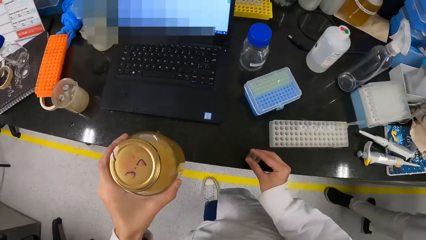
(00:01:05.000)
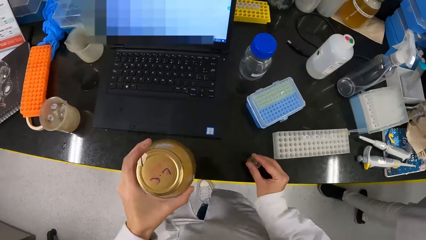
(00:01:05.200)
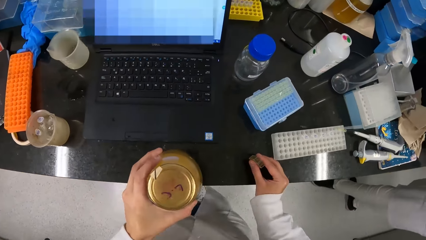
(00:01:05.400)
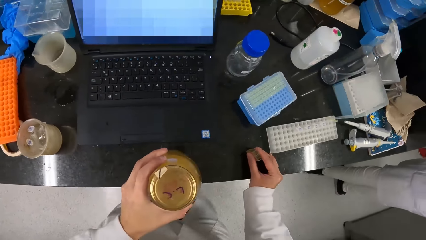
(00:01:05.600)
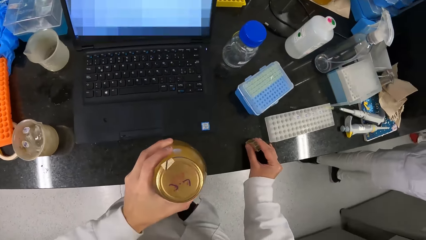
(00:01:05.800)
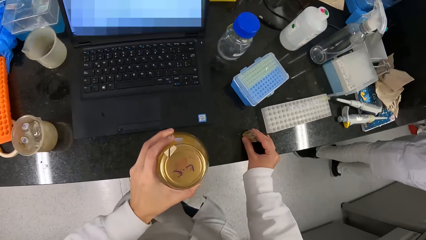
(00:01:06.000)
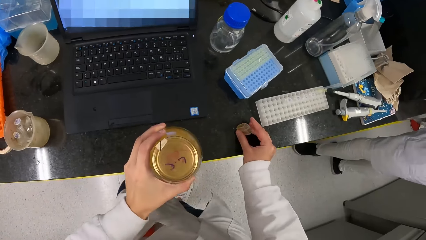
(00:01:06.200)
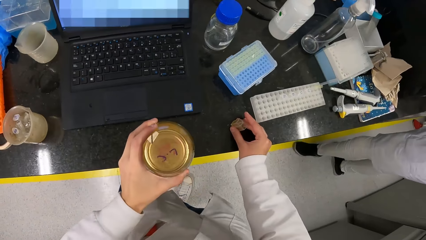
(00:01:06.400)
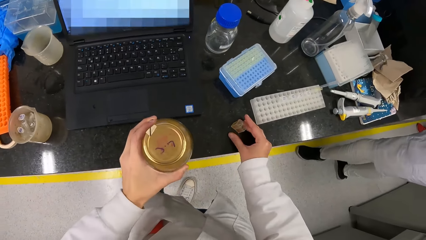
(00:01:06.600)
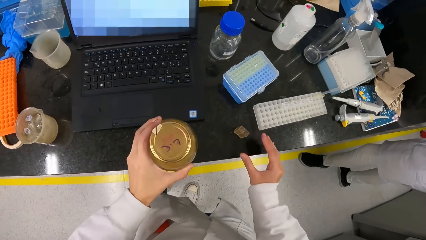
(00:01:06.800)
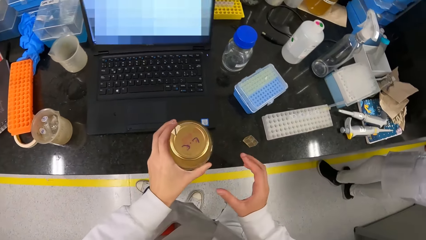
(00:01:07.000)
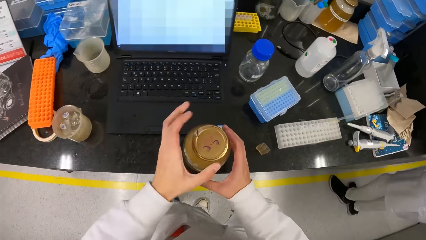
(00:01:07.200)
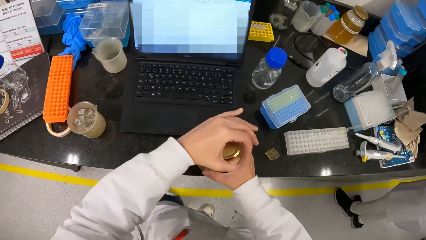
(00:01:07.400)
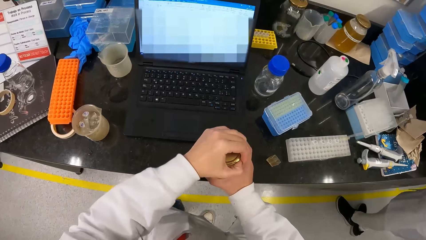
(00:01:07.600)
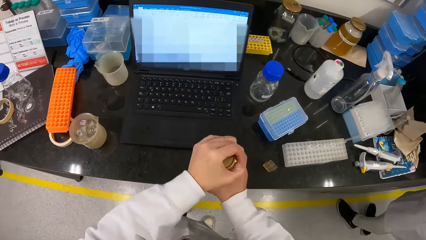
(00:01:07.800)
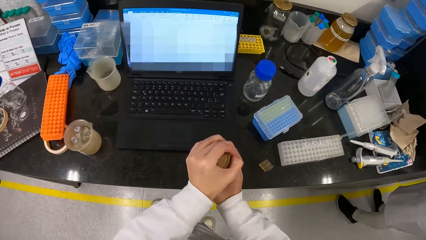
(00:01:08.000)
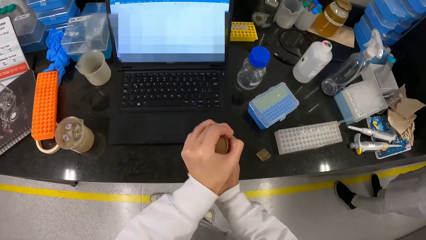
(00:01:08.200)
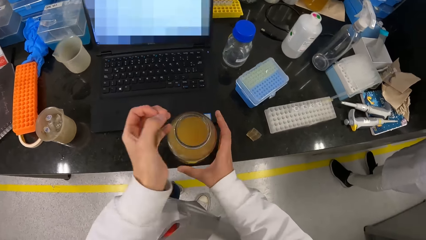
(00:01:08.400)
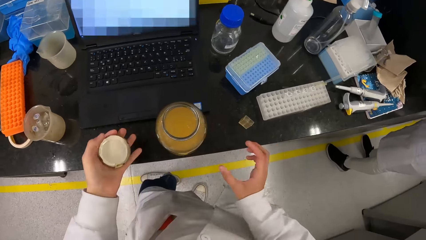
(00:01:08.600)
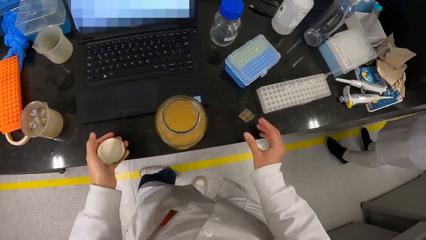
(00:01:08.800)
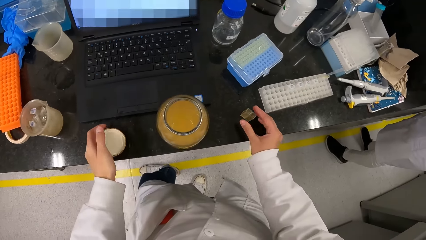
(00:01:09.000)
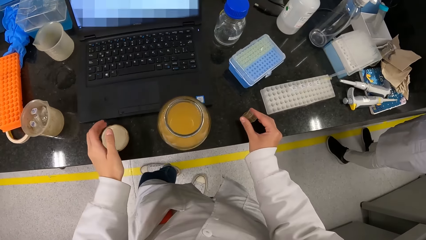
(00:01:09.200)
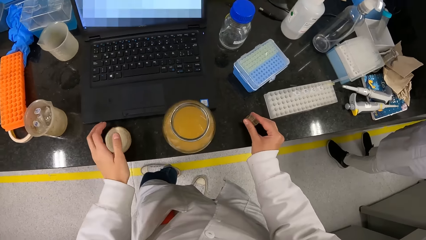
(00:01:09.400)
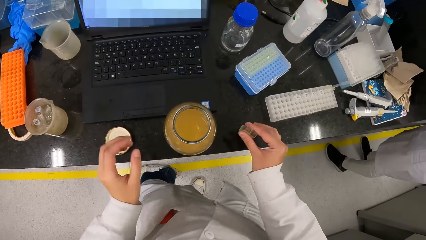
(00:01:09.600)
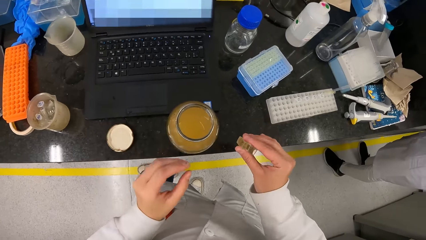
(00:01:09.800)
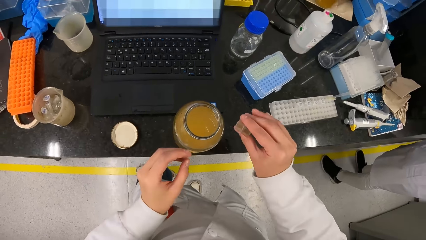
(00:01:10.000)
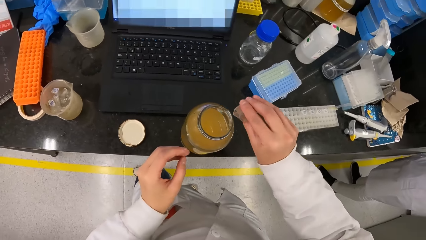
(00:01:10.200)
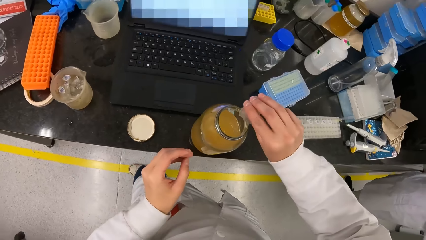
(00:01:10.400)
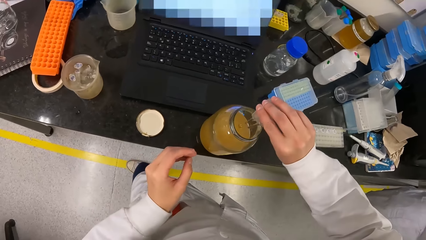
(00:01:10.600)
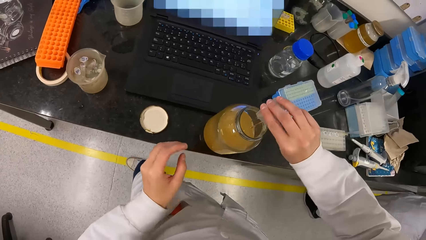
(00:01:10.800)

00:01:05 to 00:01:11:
The camera wearer drops the test tube on the table. He opens the bottle on the table with both hands. He picks up the test tube from the table with his right hand. He pours a chemical from the test tube in his right hand into the bottle.

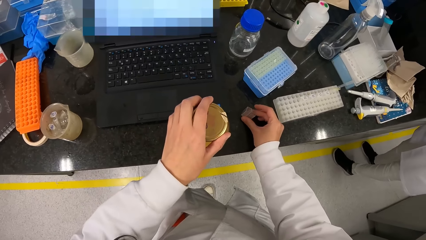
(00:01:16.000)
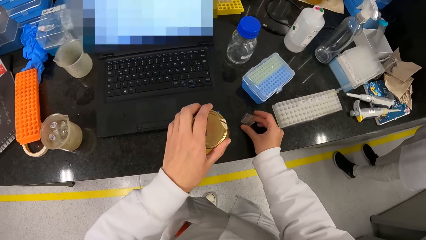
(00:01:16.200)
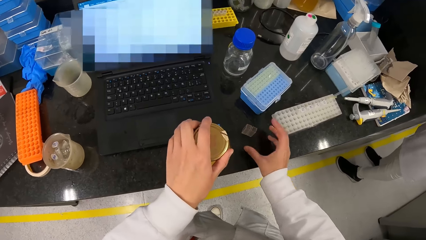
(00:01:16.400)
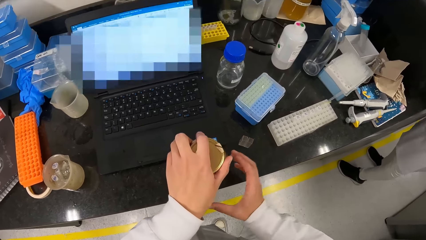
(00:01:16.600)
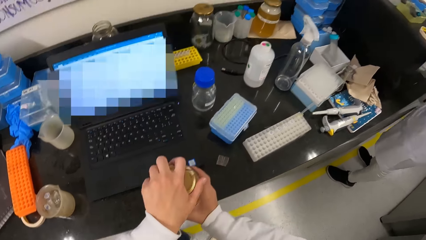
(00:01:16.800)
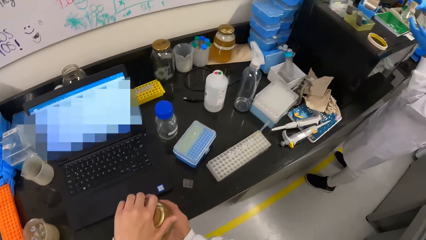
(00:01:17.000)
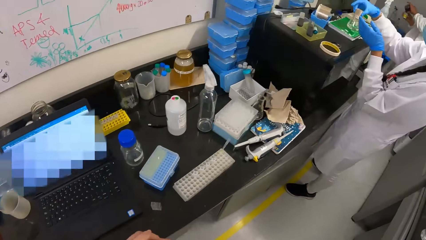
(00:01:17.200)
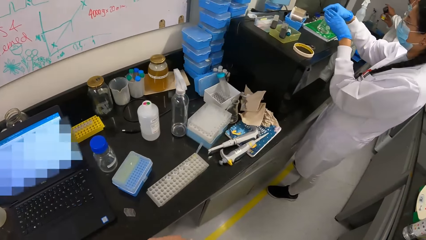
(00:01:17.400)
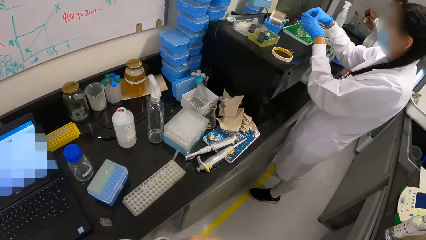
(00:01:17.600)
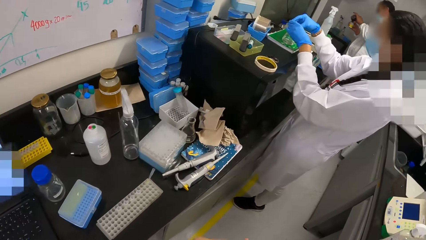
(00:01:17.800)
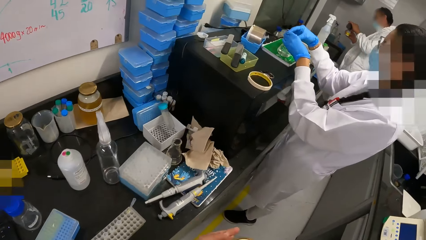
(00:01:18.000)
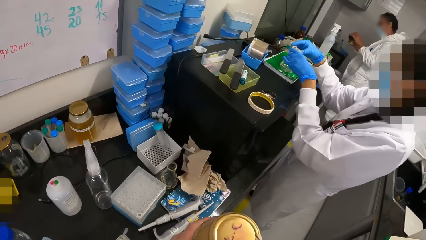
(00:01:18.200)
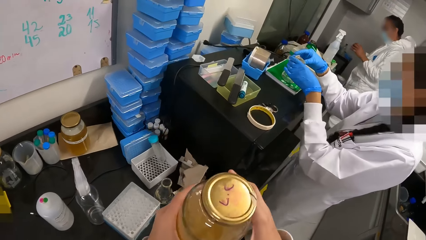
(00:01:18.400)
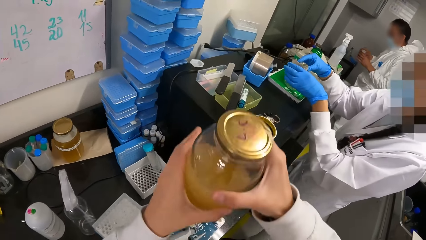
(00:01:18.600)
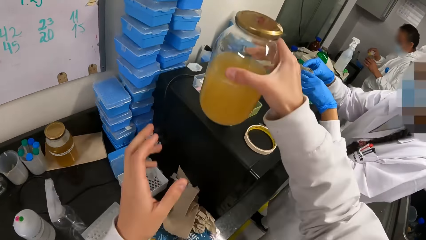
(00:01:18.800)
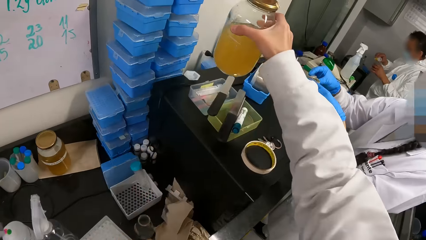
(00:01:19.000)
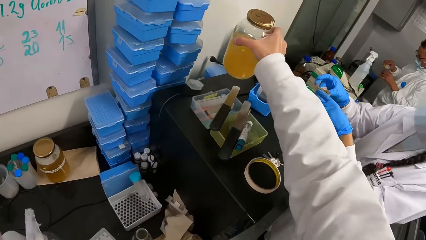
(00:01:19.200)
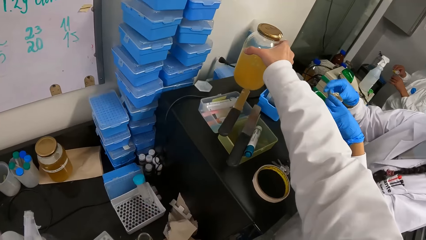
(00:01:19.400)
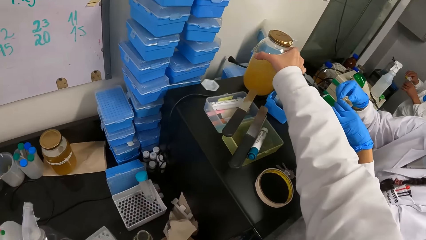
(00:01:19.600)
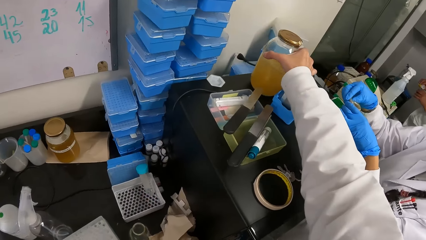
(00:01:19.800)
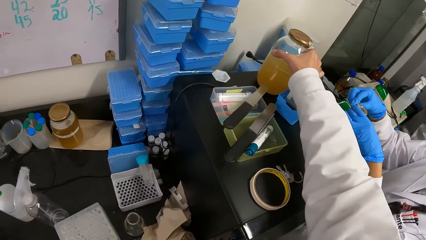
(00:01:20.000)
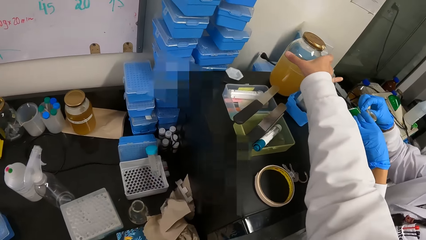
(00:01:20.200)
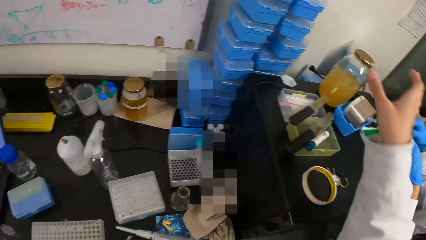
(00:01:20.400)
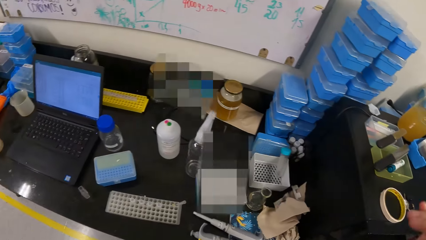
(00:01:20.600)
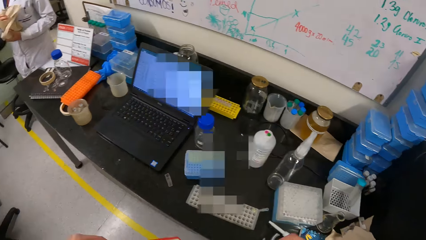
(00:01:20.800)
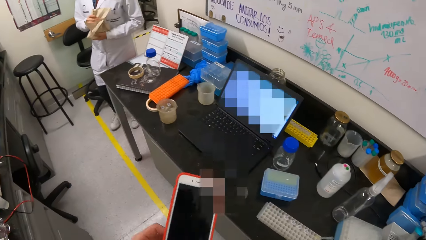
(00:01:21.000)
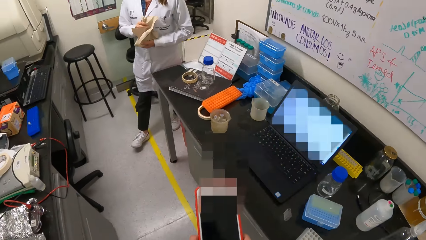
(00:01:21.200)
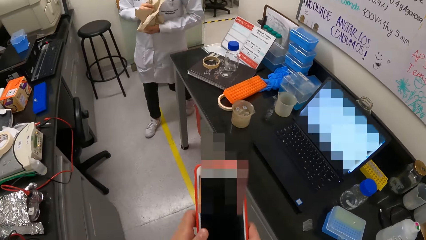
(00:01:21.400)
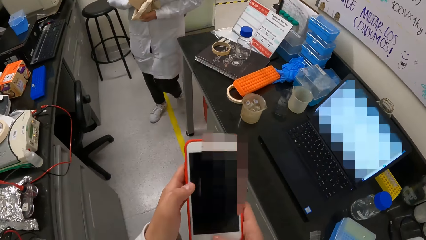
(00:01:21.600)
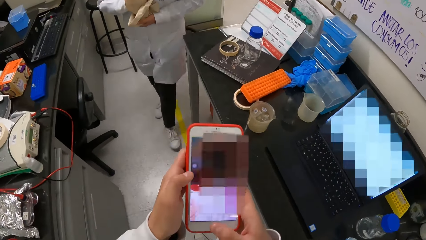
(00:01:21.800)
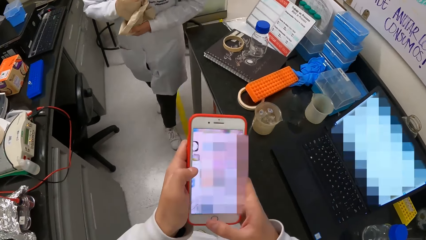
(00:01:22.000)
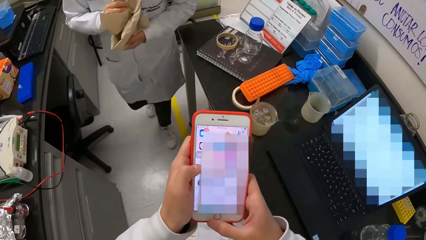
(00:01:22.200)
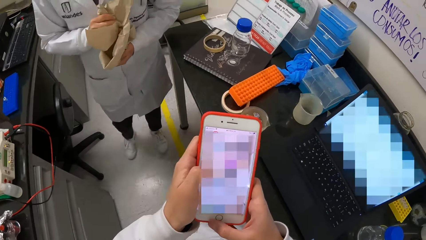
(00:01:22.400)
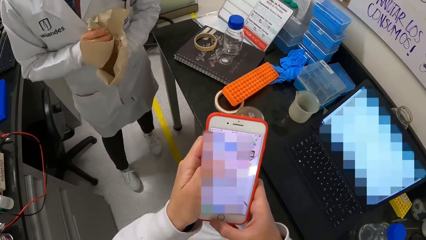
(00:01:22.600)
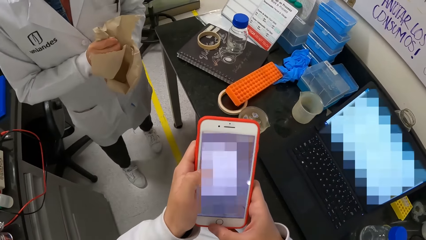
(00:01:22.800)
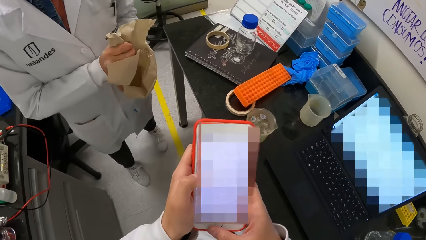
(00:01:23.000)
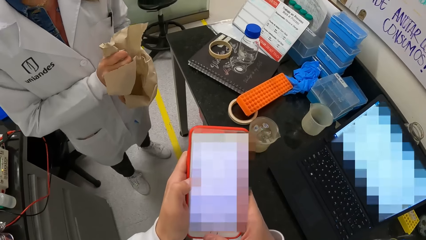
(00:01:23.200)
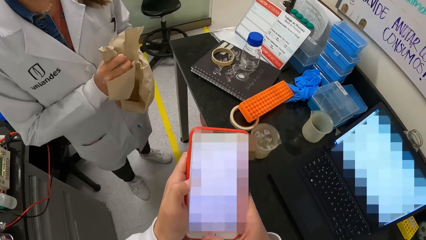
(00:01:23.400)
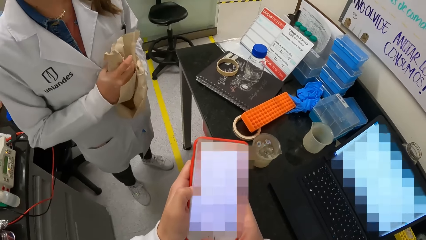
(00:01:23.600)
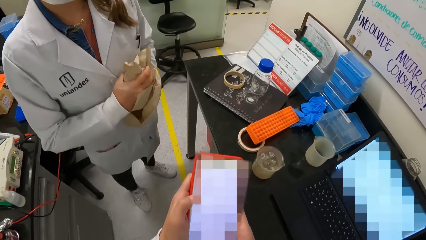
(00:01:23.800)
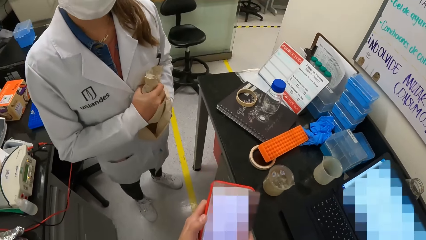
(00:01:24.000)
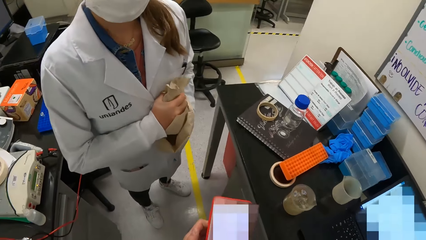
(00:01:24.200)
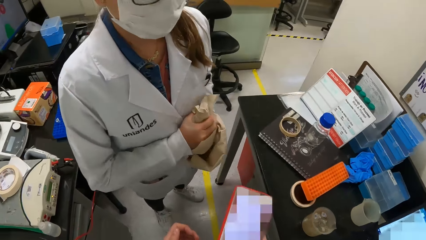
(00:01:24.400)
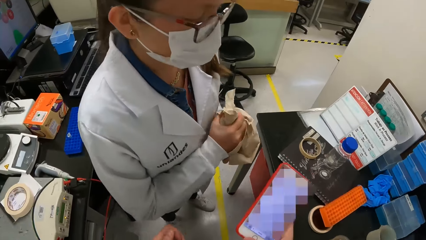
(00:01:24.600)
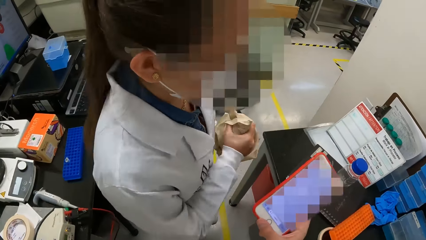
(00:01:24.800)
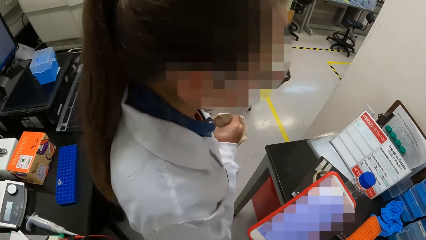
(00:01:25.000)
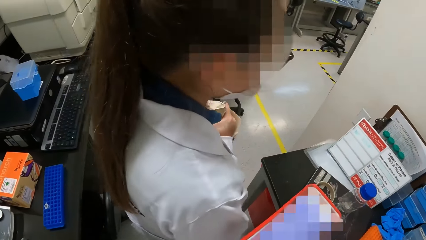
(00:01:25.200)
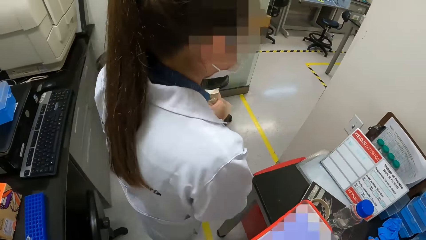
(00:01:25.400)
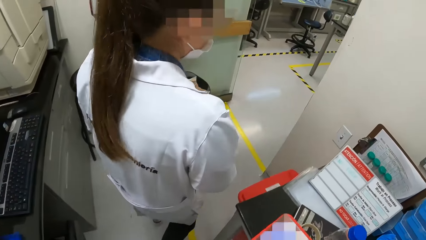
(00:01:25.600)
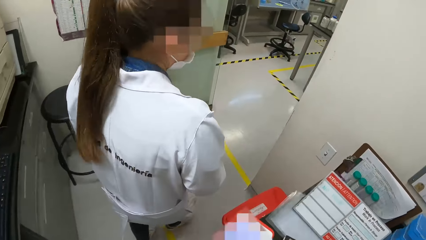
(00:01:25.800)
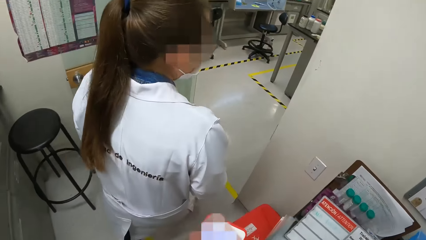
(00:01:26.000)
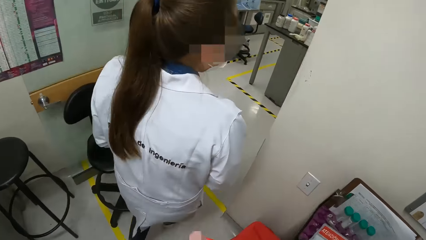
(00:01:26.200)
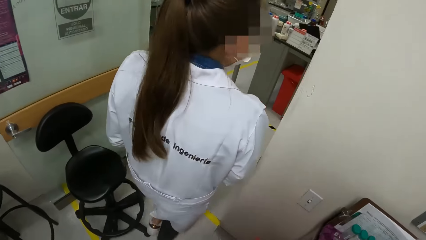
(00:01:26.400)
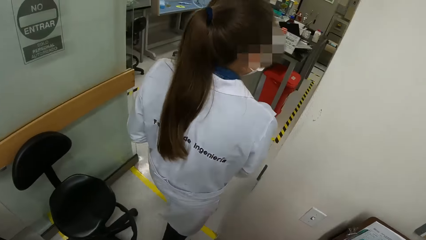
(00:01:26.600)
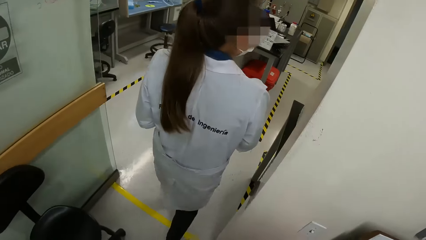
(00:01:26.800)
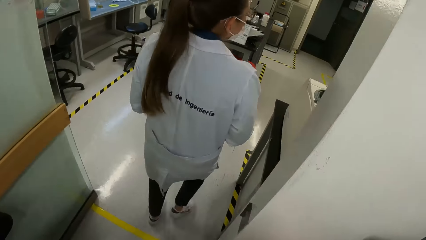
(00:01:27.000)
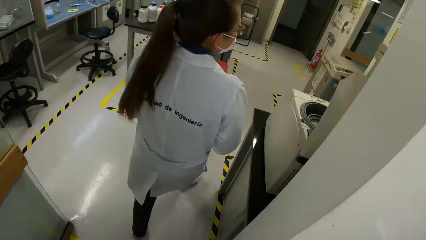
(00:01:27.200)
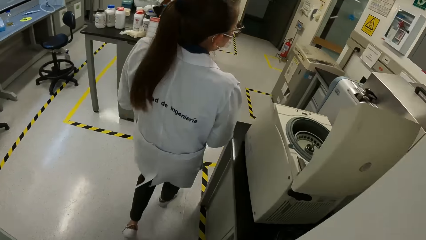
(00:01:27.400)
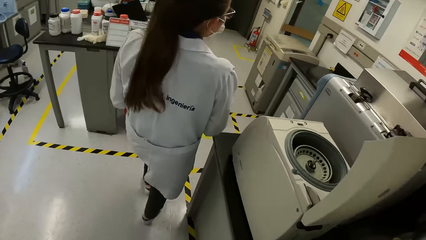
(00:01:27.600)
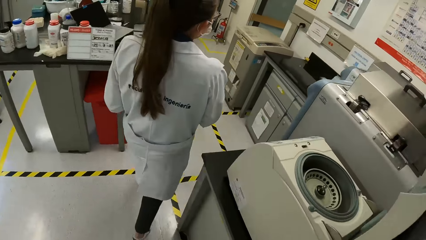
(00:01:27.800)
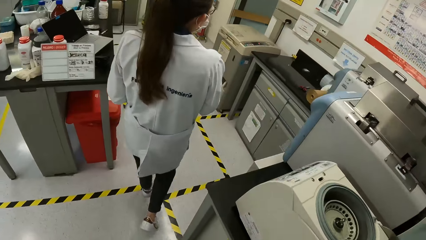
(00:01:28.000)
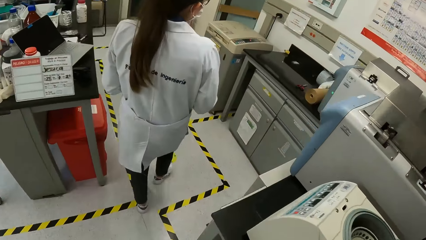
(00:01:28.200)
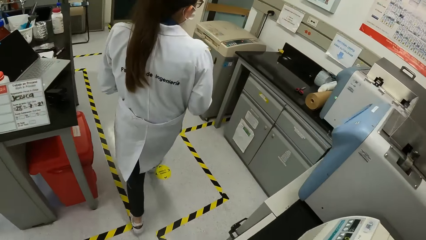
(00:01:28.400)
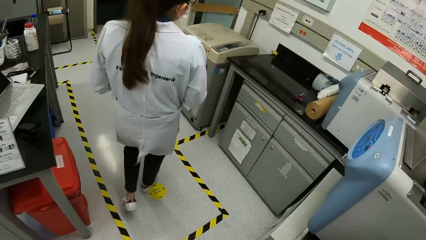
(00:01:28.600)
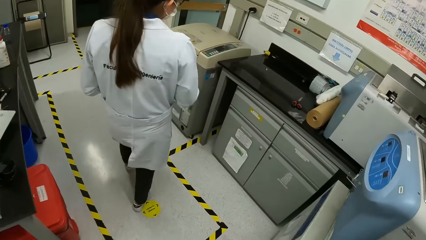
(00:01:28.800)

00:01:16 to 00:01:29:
The camera wearer carries the bottle from the table with both hands. He drops the bottle on the cabinet with his right hand. He operates the phone with his left hand. He interacts with a woman. He walks around.
